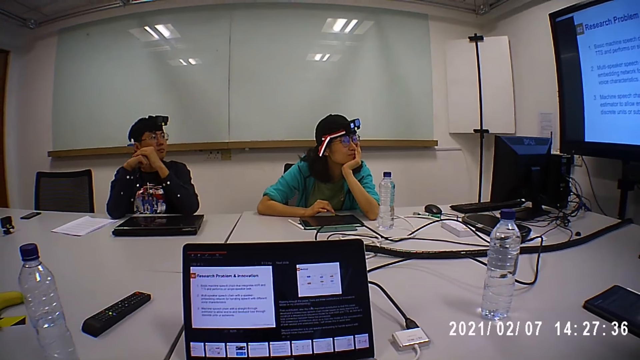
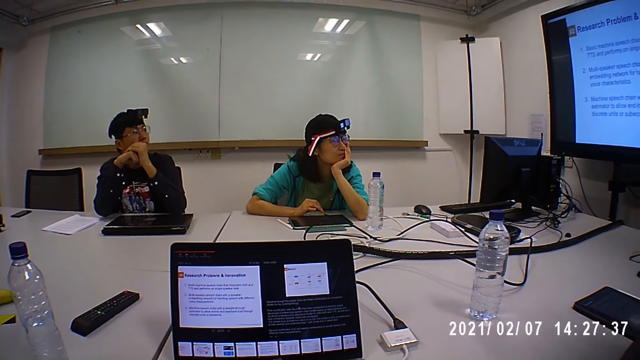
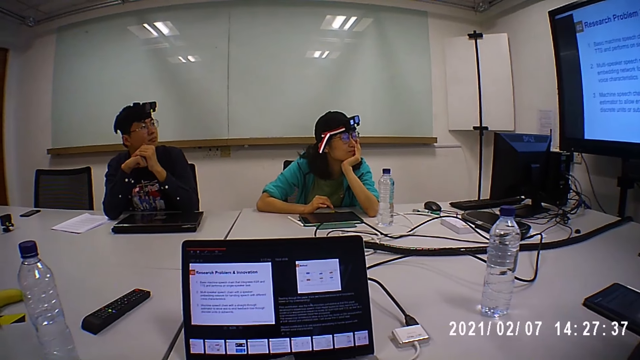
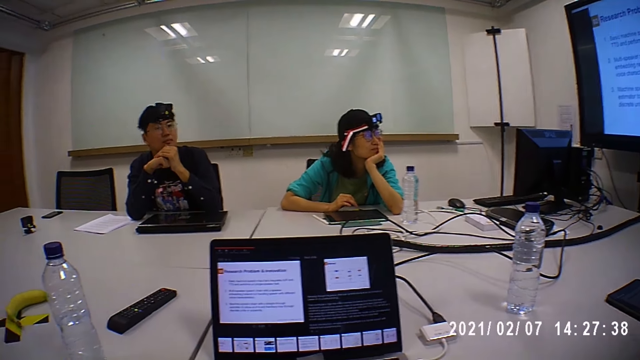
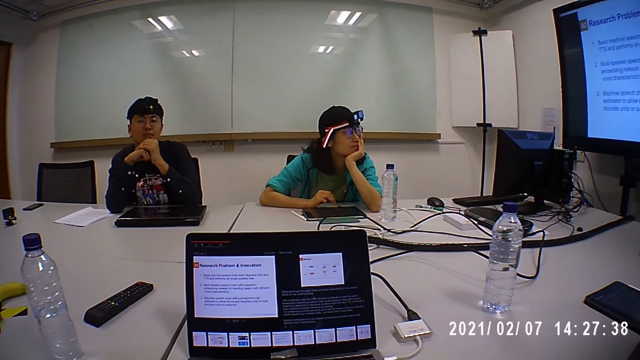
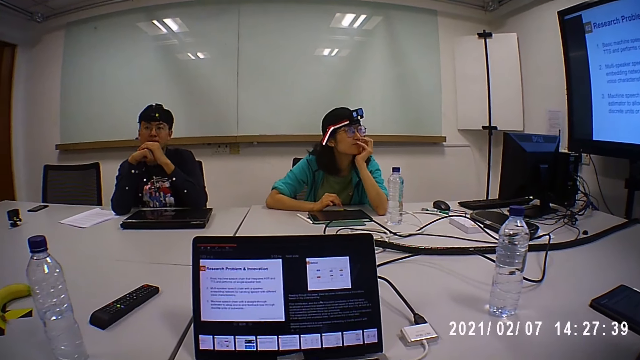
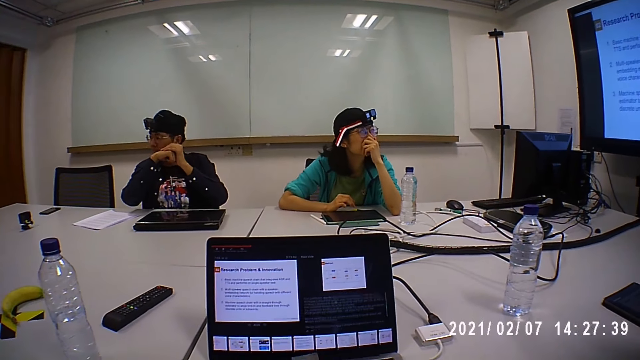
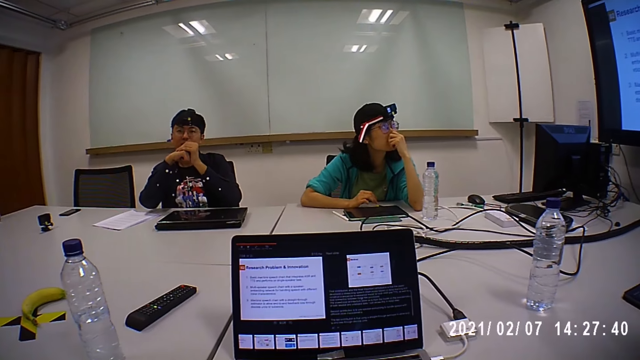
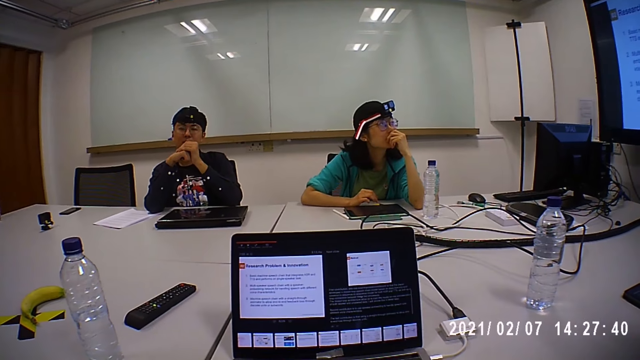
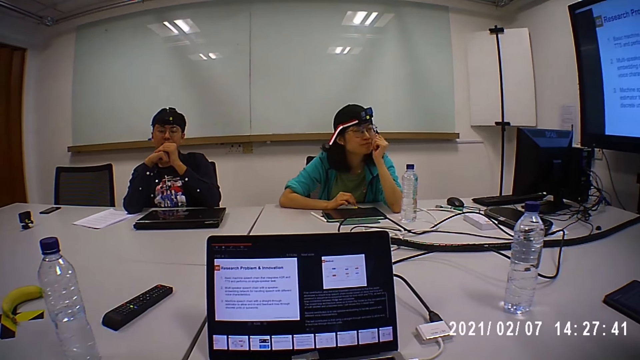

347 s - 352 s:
The camera wearer shows a presentation.

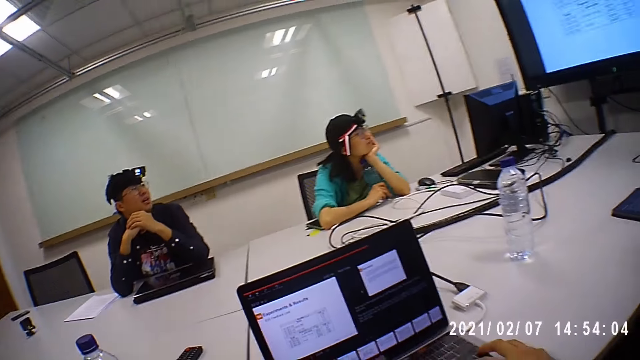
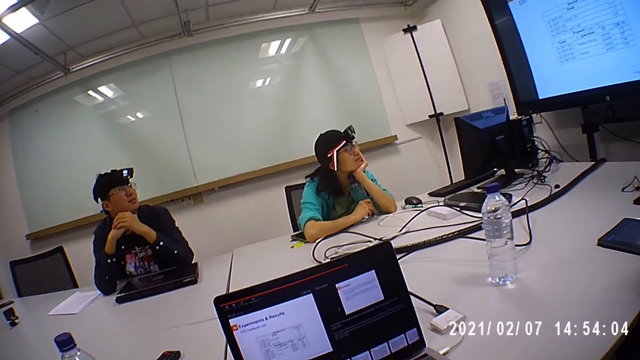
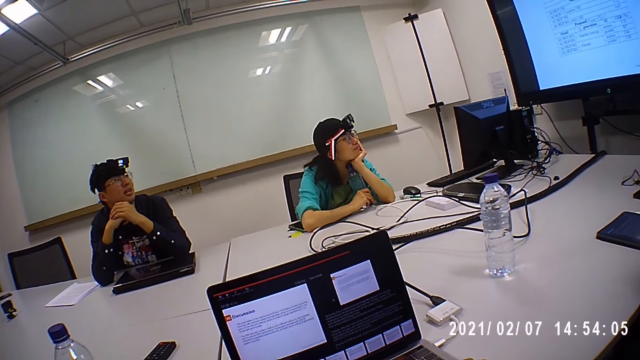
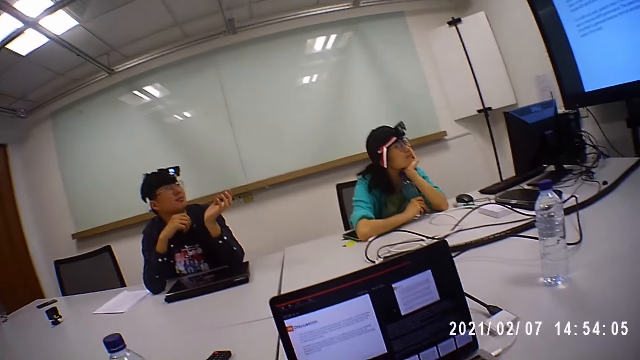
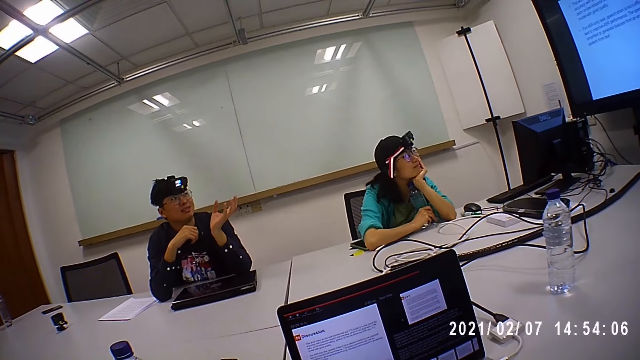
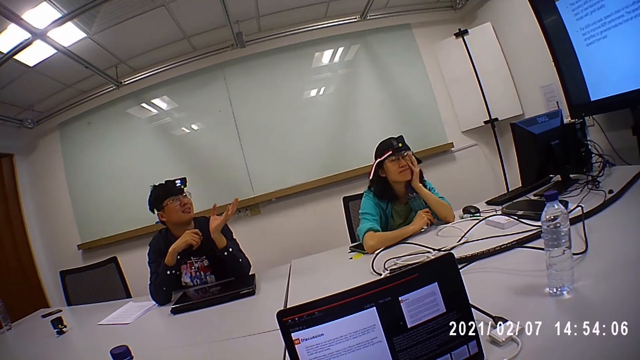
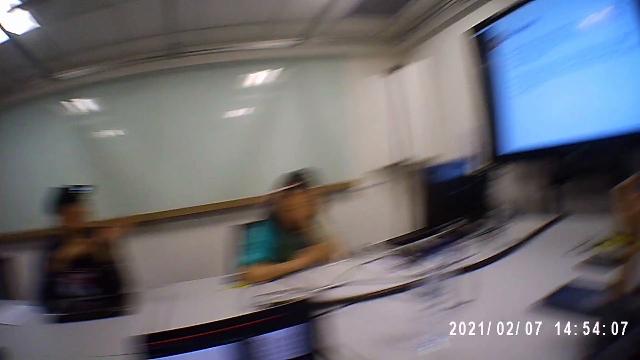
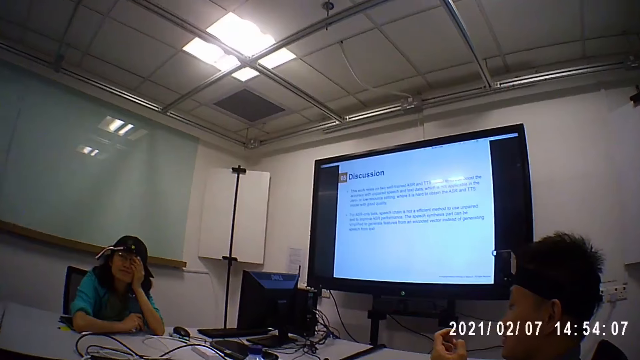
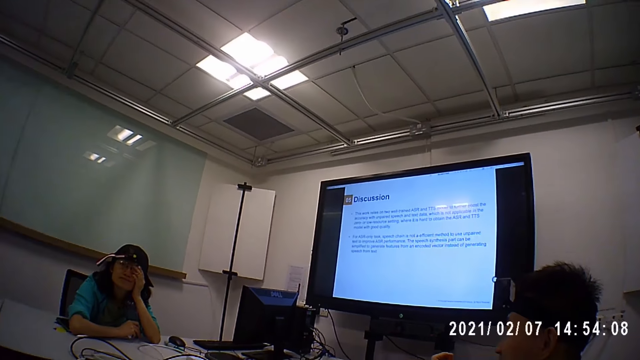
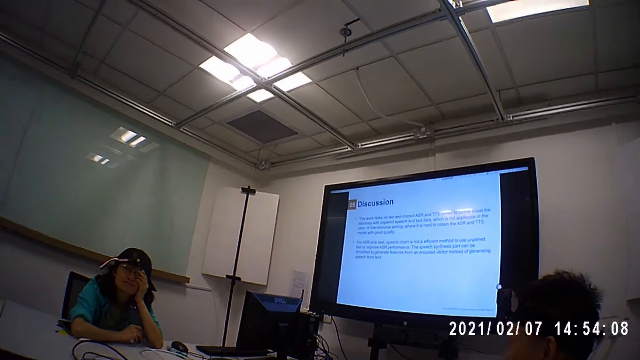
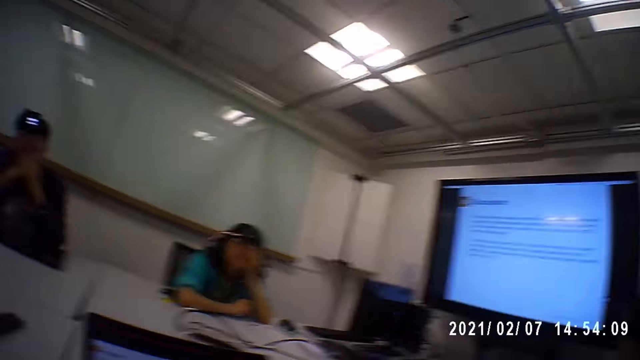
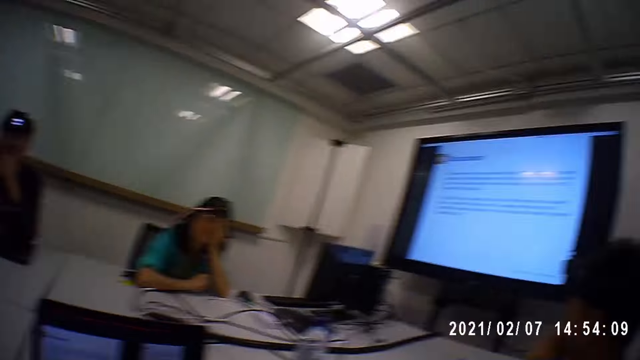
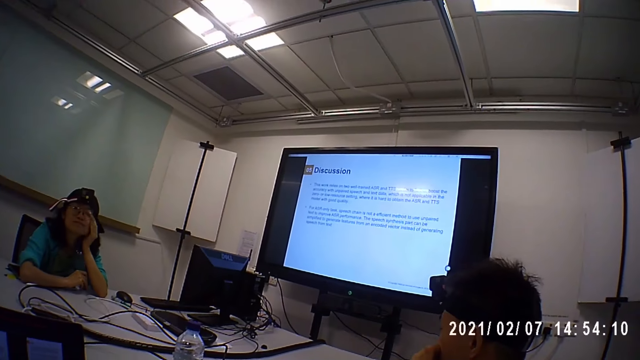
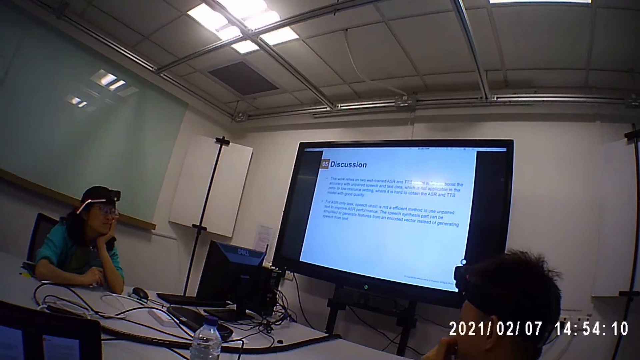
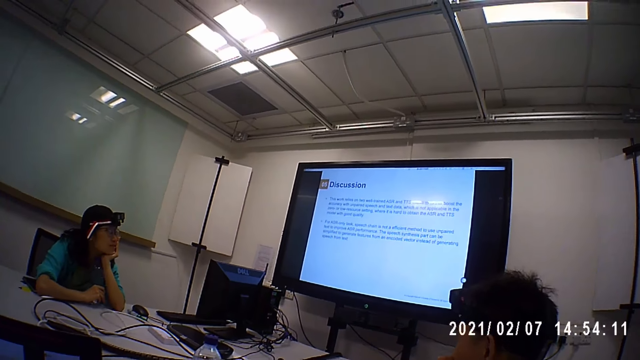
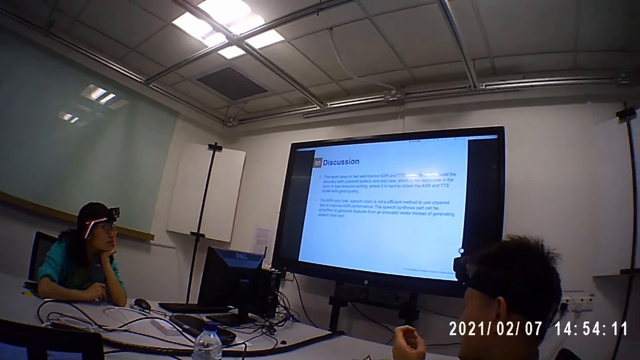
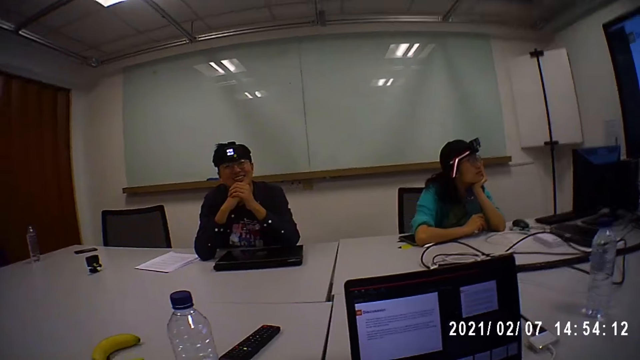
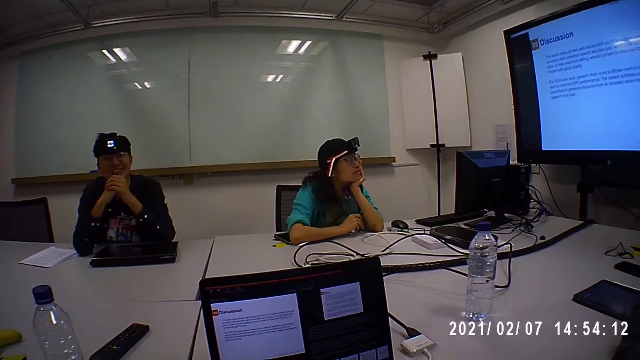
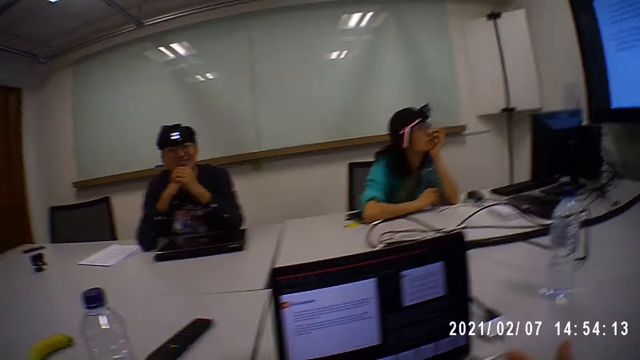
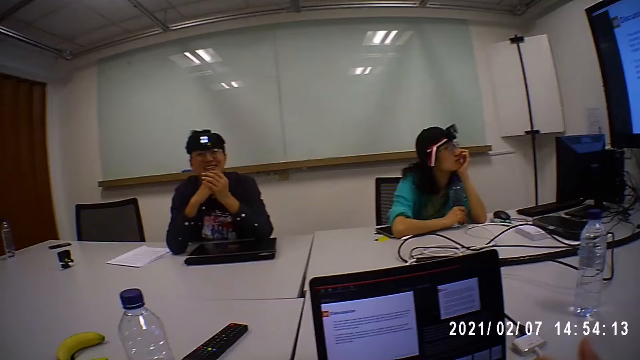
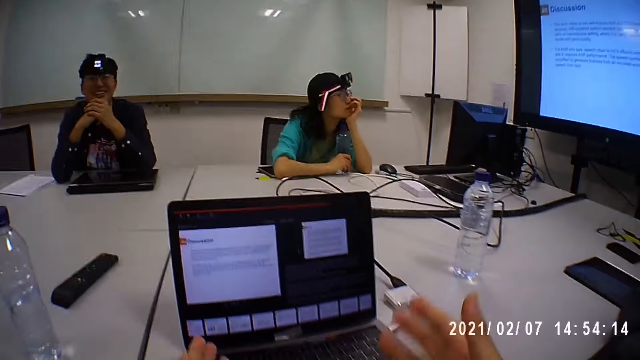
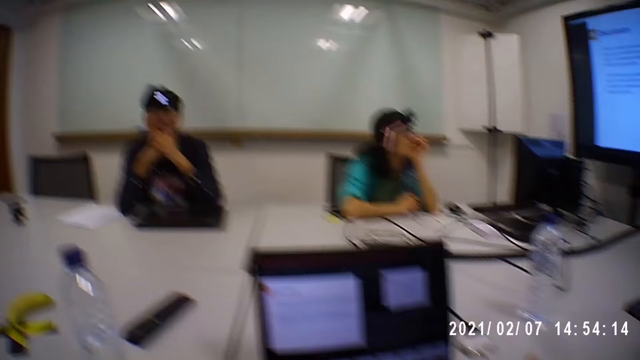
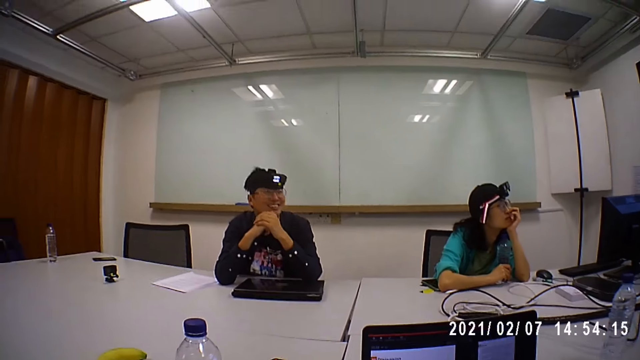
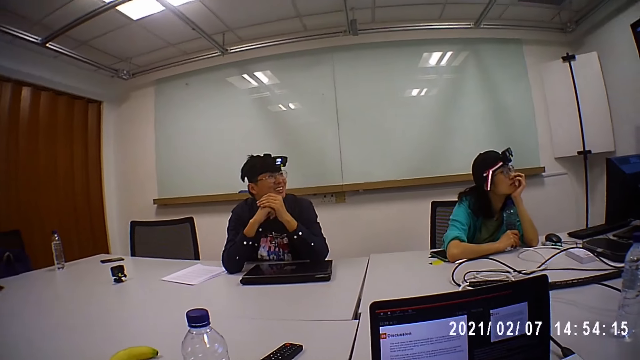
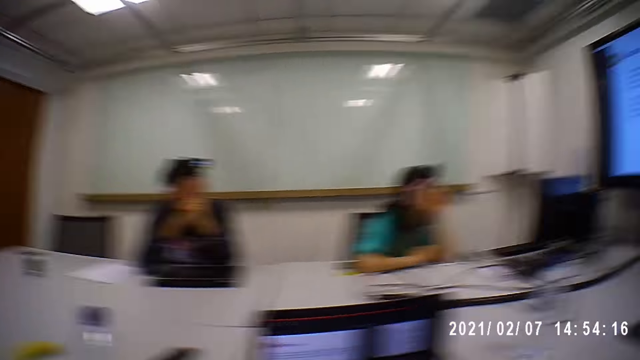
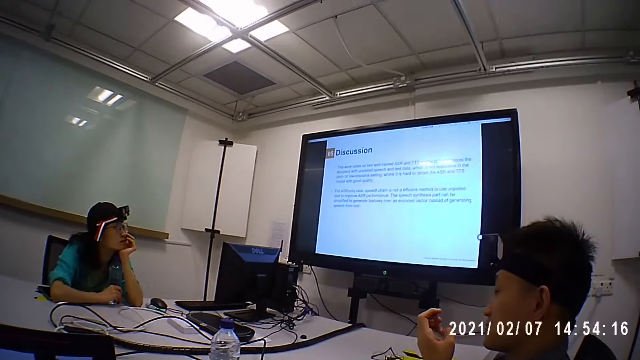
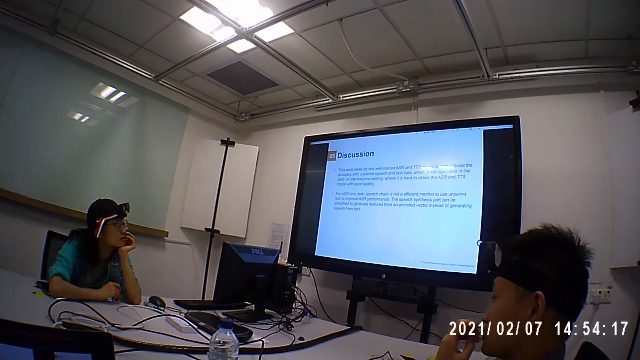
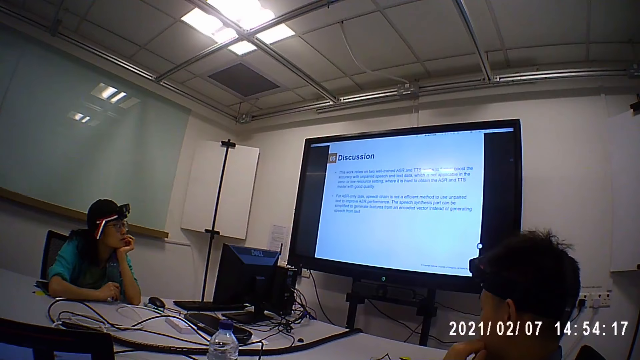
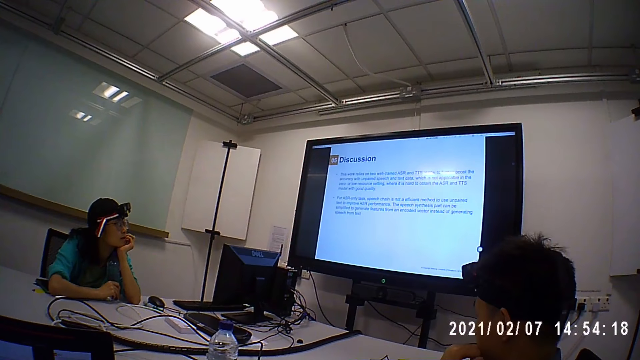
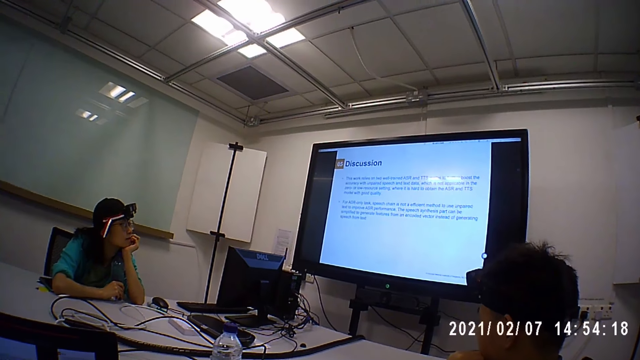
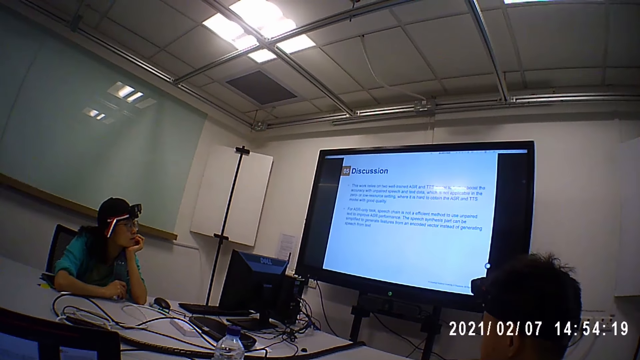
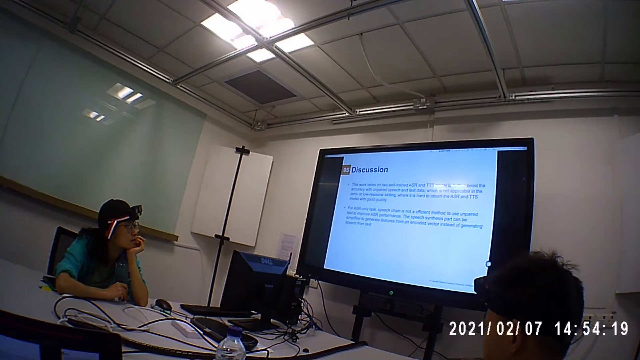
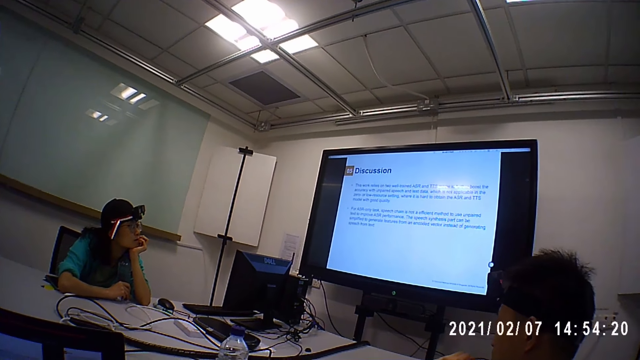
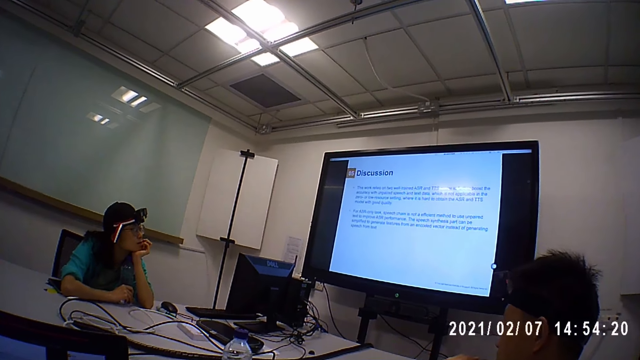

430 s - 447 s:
The person gestures. The camera wearer shows a presentation.
